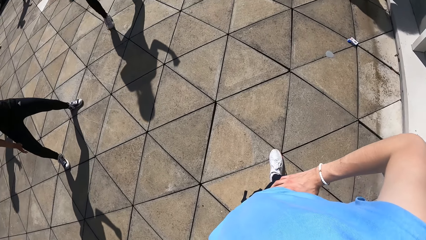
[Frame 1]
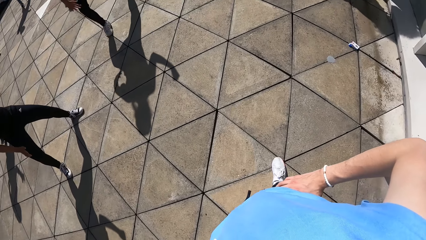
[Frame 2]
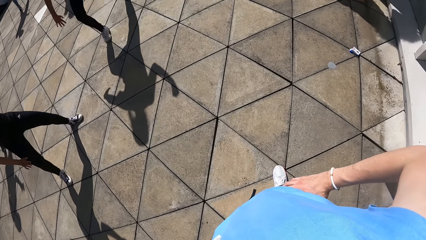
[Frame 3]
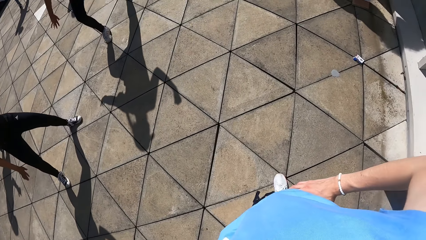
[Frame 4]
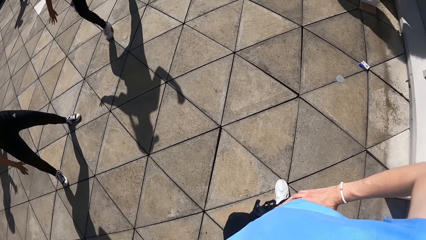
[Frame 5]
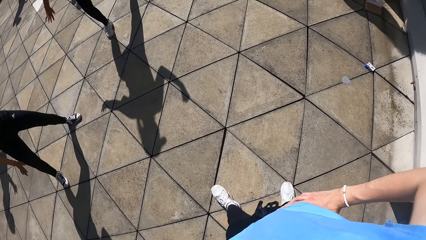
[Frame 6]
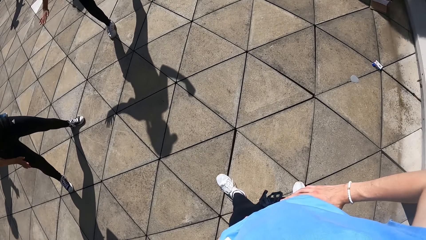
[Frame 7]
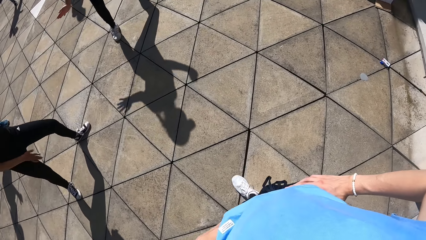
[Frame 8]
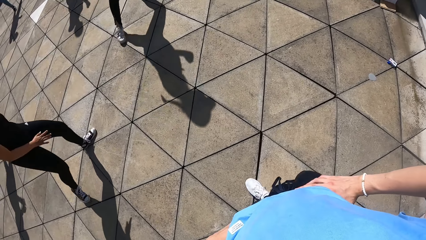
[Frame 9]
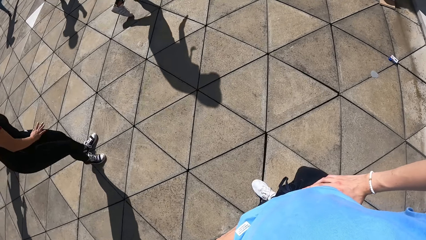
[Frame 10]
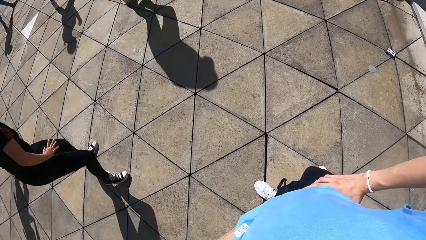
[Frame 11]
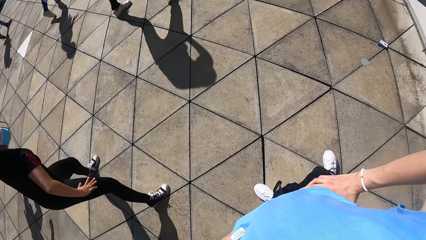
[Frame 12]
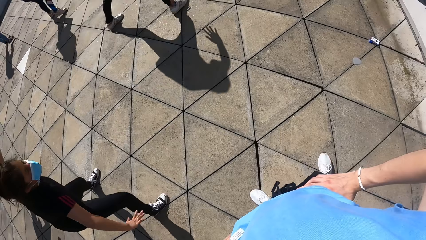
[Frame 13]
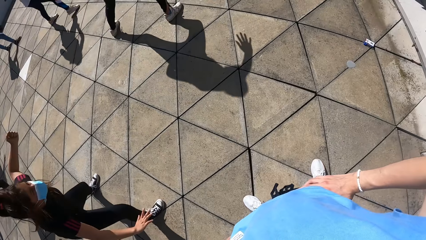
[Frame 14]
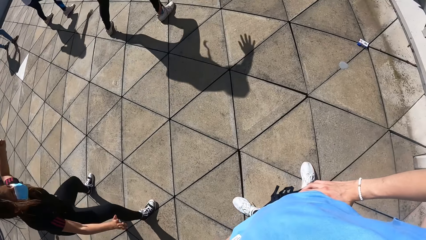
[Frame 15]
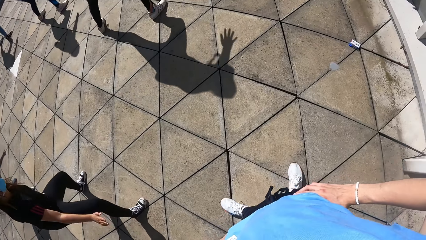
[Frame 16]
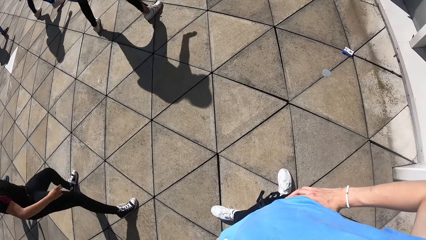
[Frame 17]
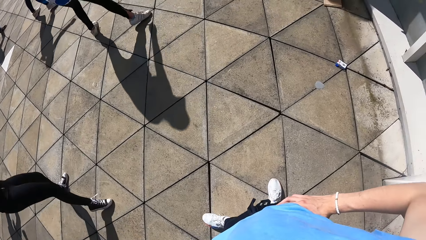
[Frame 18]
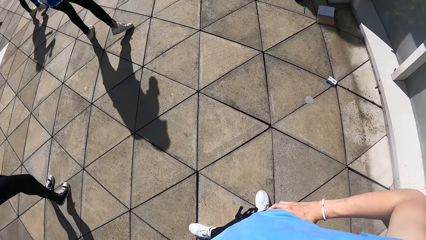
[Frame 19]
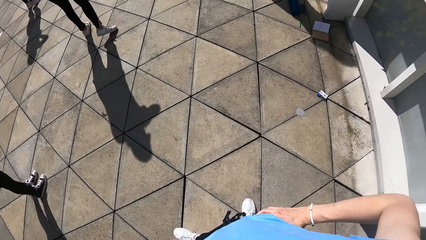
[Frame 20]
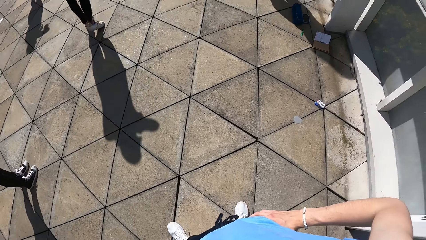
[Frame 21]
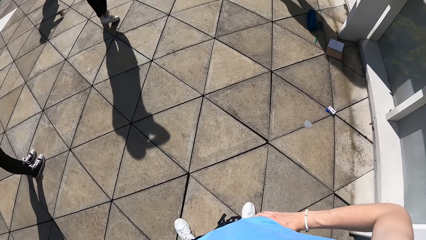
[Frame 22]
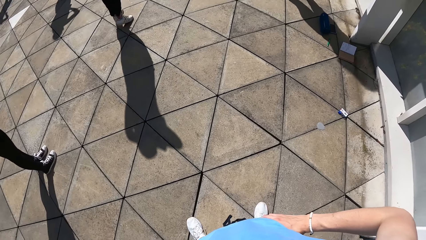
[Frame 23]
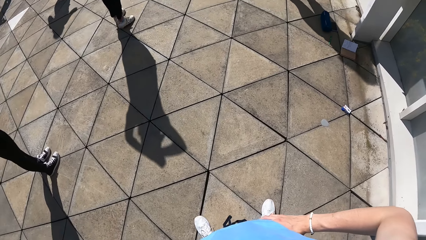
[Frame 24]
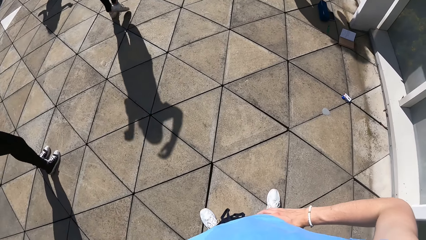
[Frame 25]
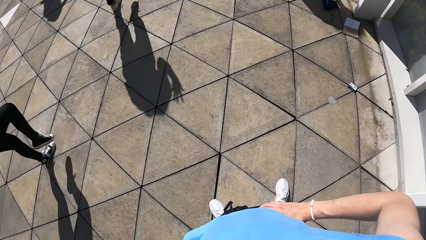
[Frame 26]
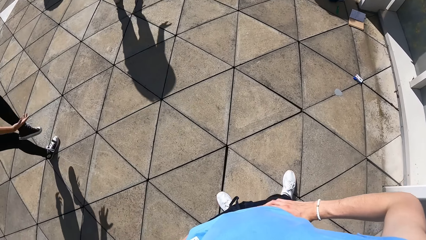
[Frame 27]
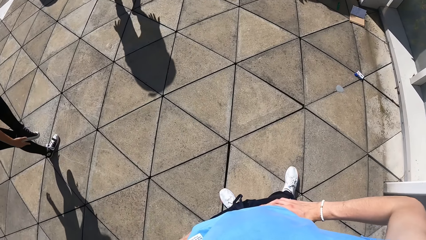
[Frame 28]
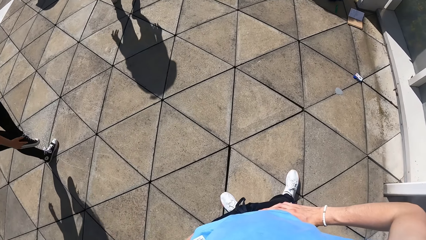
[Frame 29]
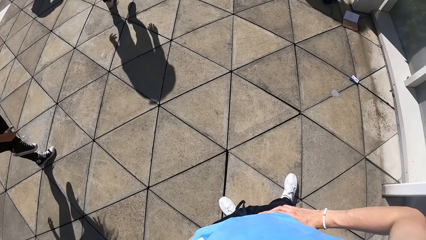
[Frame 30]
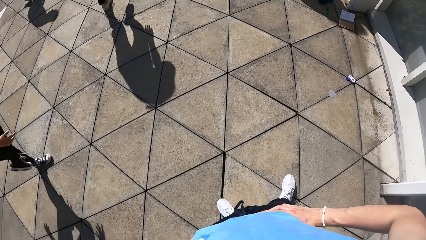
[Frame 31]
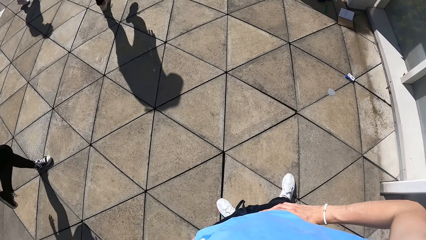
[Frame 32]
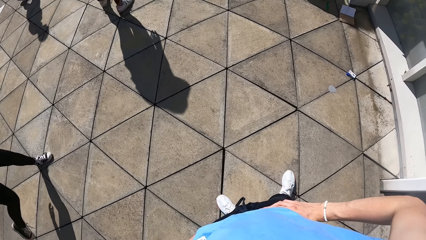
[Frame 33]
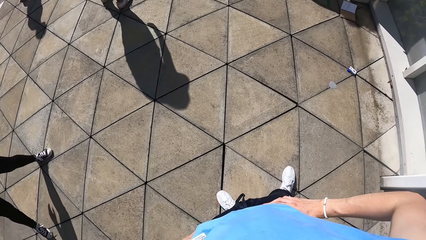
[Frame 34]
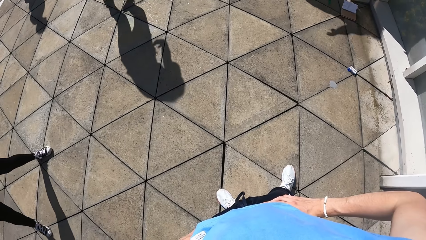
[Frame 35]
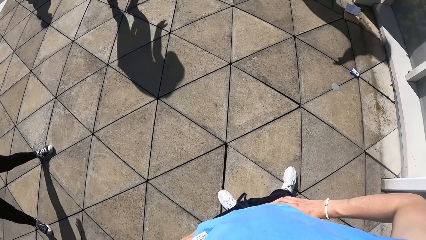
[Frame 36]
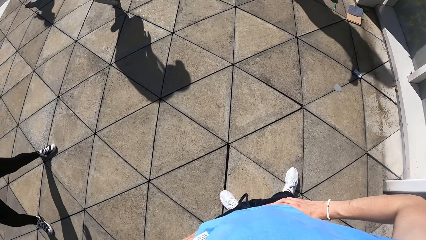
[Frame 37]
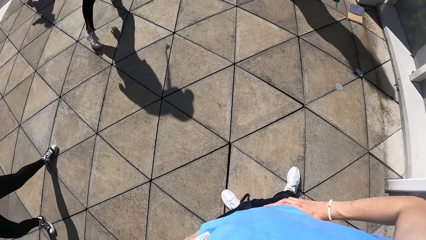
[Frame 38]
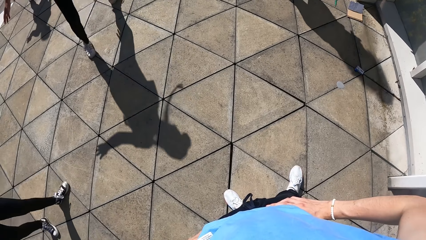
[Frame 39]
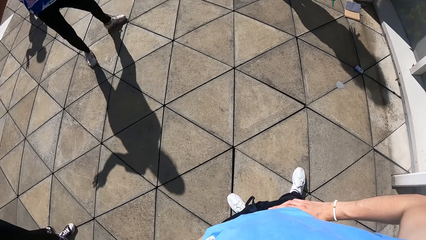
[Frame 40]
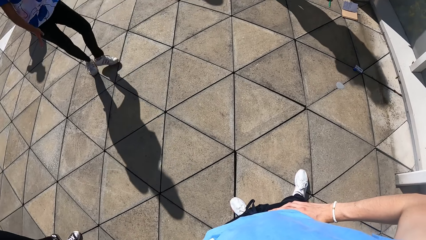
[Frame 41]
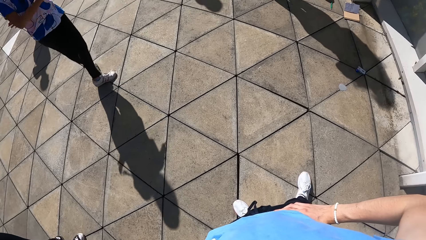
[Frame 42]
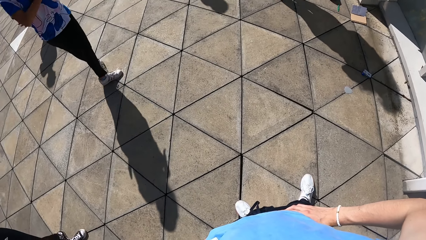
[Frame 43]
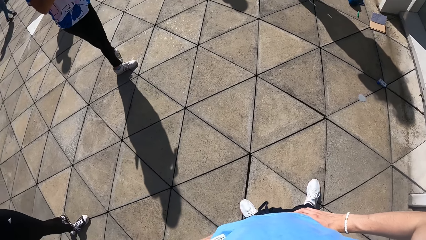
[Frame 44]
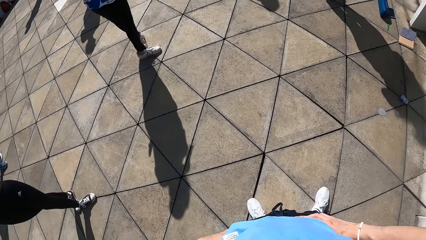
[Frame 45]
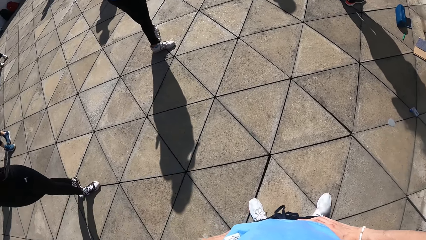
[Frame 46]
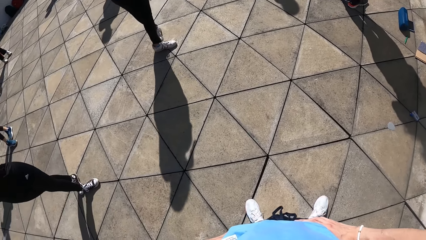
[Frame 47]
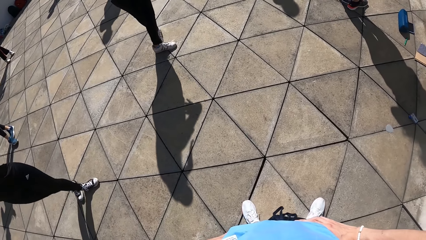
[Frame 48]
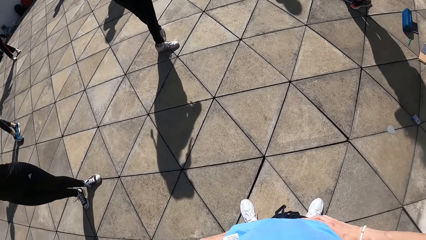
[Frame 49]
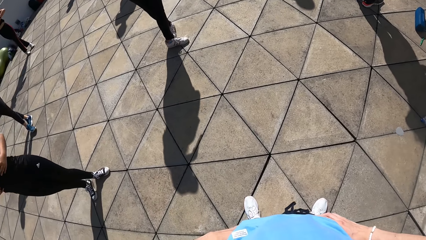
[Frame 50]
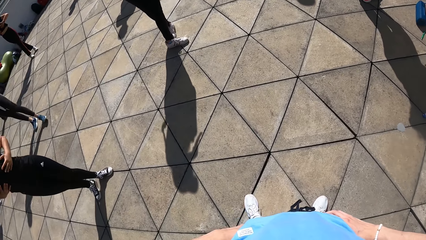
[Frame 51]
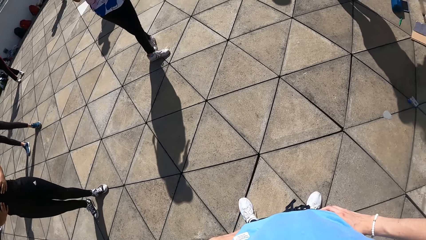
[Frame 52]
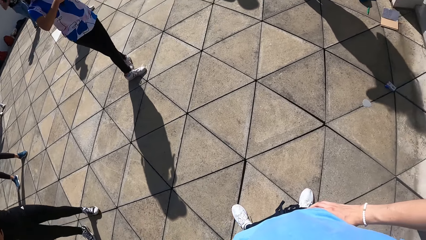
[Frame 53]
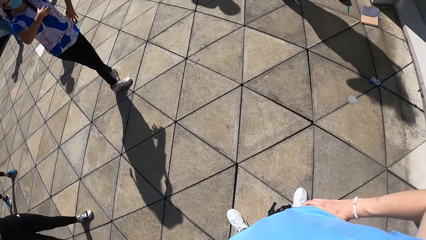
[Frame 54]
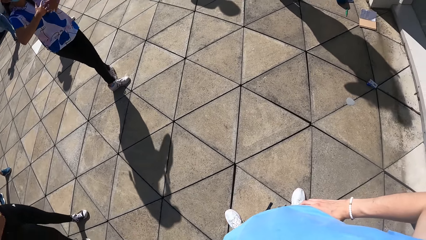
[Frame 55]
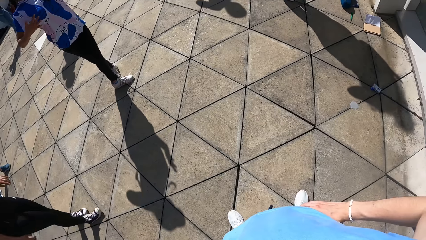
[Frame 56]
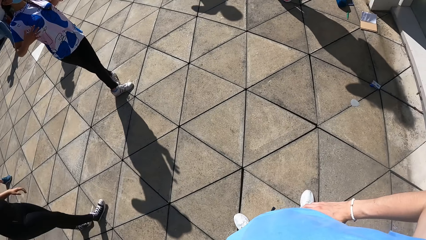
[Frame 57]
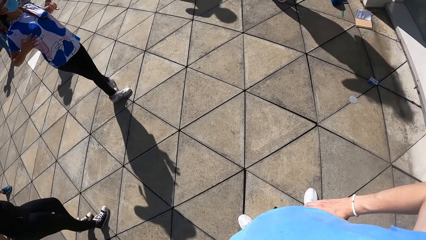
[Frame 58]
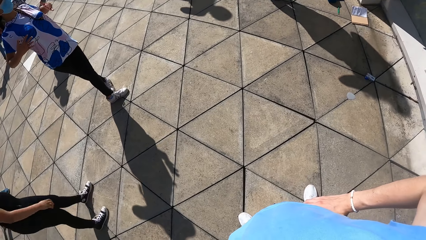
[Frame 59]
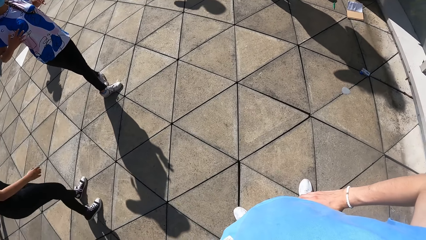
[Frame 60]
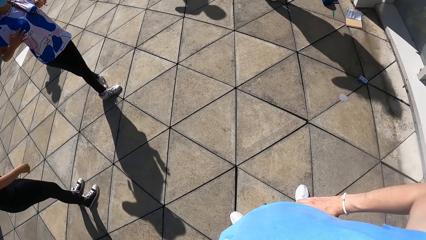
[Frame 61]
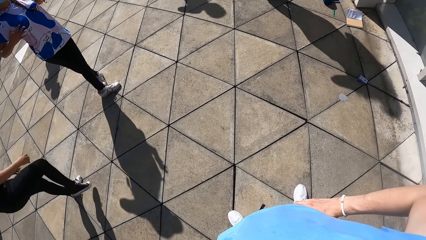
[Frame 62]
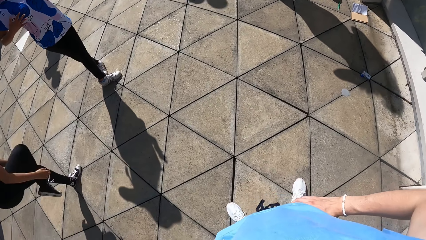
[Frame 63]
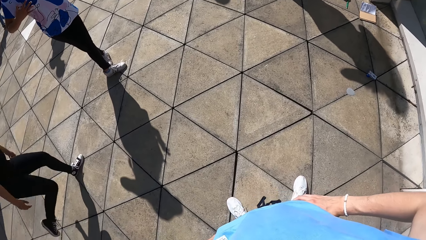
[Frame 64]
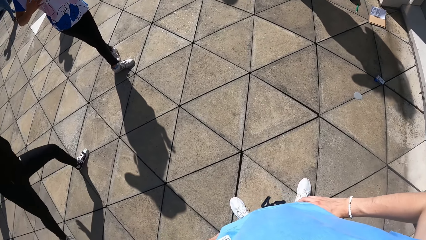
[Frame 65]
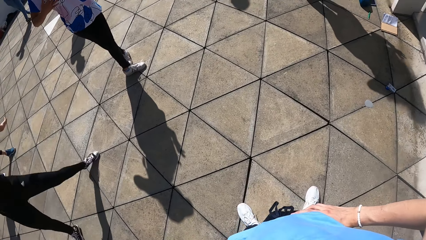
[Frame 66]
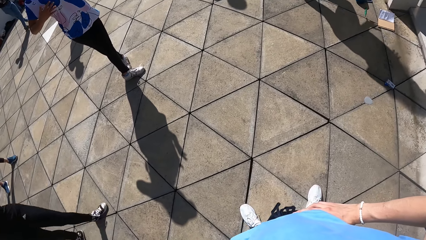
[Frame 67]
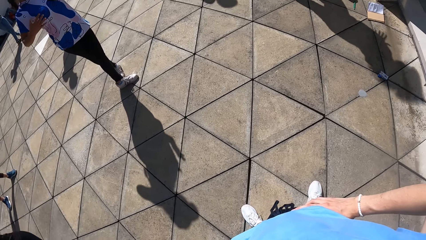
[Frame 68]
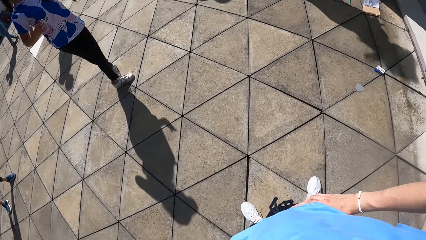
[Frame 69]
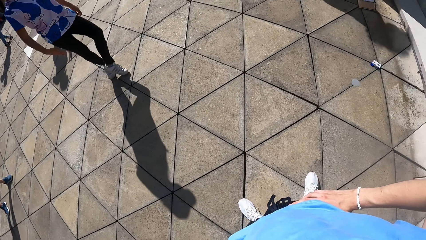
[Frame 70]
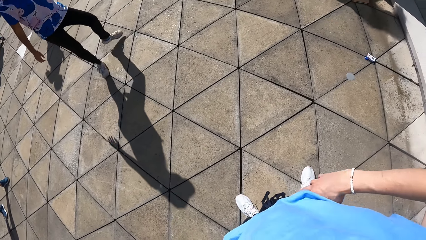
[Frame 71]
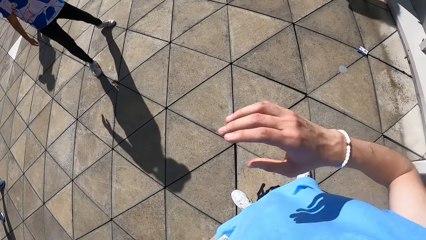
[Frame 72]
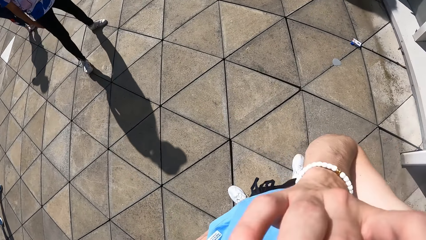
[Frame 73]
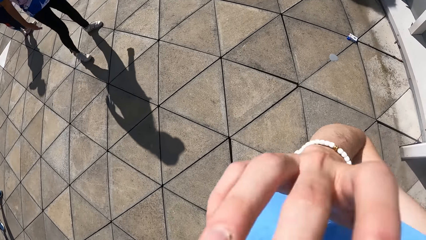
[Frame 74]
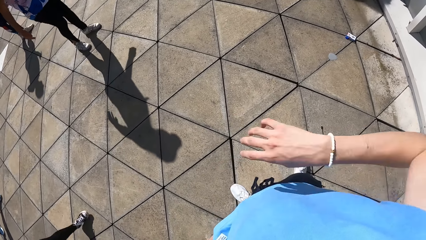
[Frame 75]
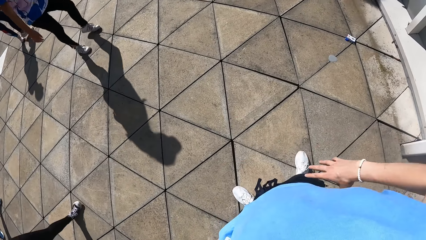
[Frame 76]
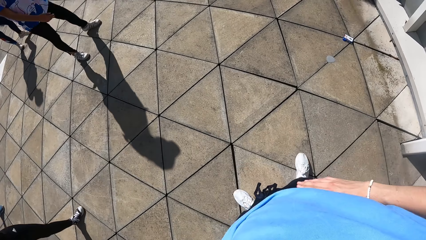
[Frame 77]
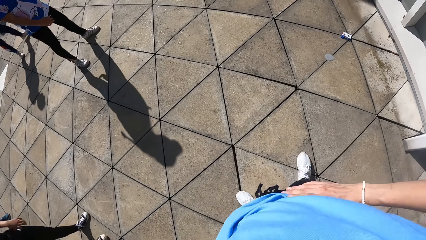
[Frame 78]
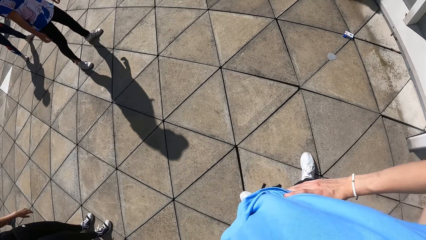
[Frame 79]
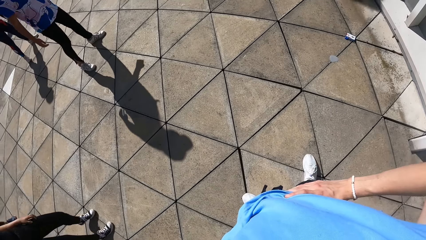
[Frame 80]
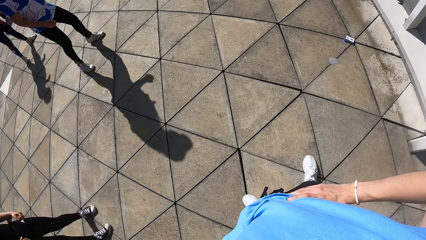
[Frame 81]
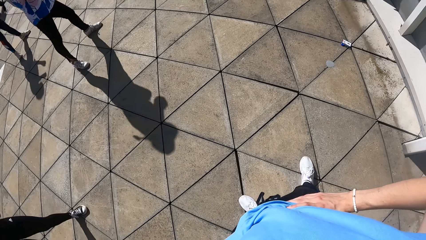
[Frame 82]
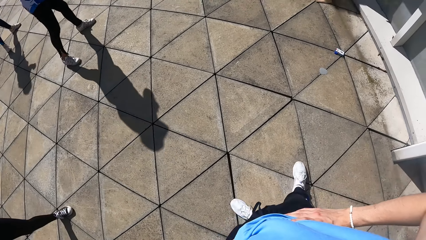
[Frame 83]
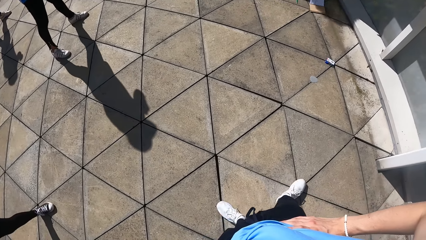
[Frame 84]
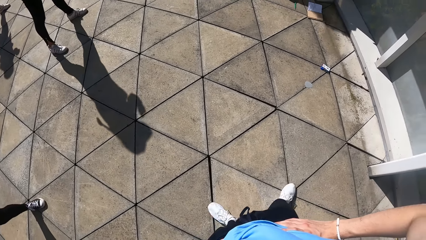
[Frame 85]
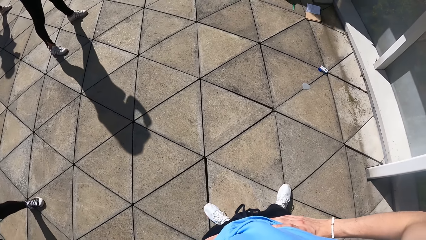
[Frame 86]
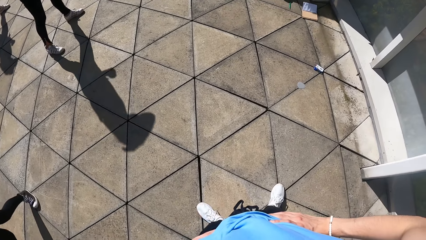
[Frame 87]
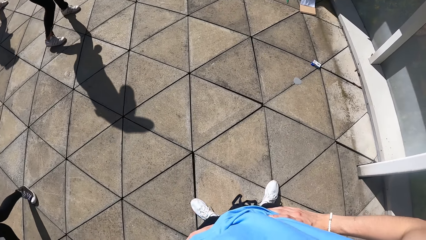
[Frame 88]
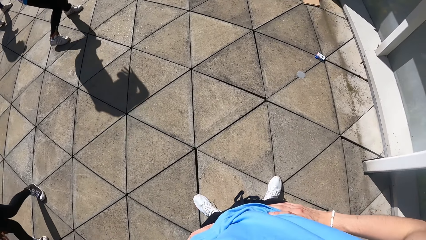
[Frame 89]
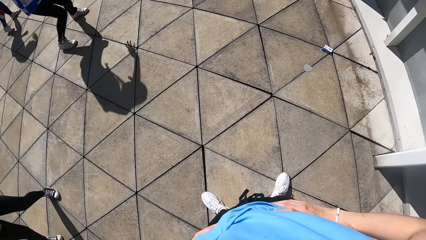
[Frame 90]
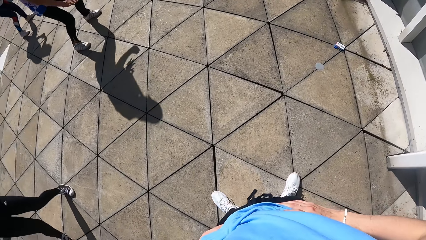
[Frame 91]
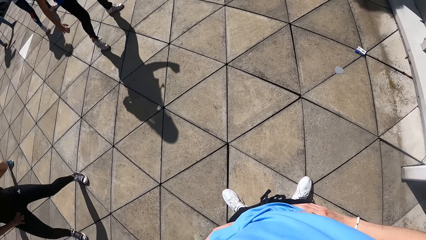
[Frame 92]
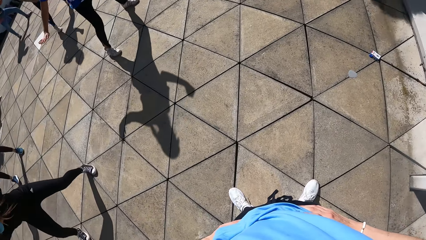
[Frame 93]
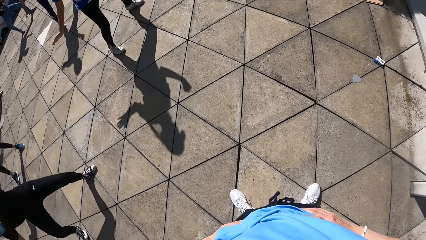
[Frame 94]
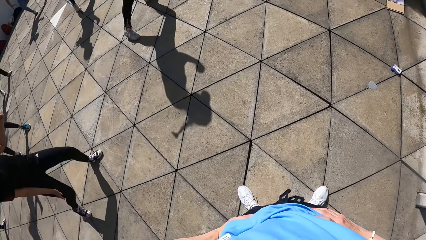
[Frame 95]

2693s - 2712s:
The camera wearer looks around. A woman spaces out her right leg on the floor. Another woman spaces out her right leg on the floor. The first woman raises her right leg from the floor and drops her right leg on the floor. The other woman crosses both legs on the floor and places both hands on her chest. The first woman raises her right leg from the floor and drops her right leg on the floor. A person does exercise. The camera wearer touches his face with his right hand. He moves the hand. He holds his waist with his right hand. He looks around.
